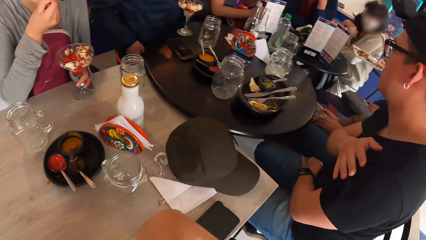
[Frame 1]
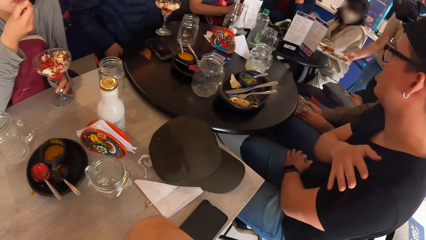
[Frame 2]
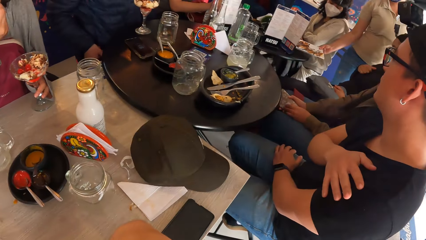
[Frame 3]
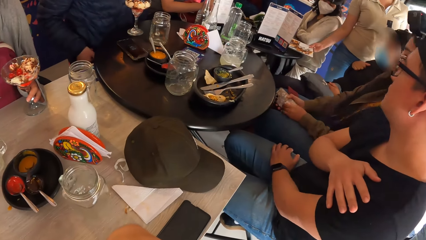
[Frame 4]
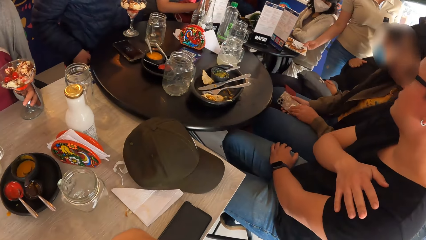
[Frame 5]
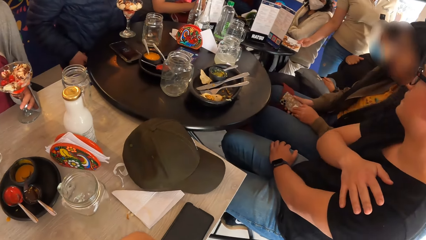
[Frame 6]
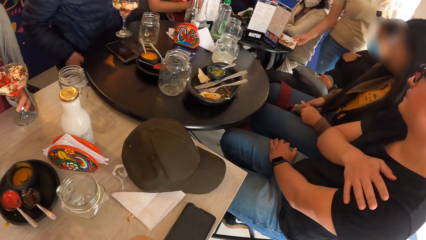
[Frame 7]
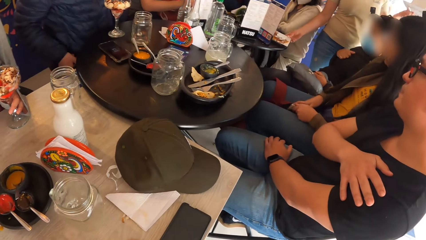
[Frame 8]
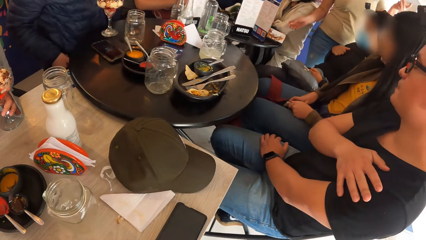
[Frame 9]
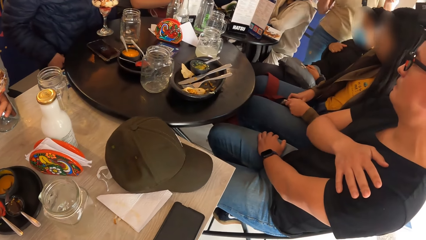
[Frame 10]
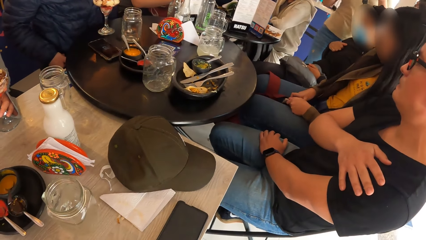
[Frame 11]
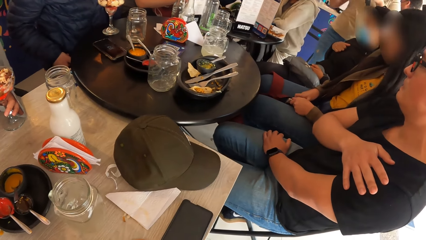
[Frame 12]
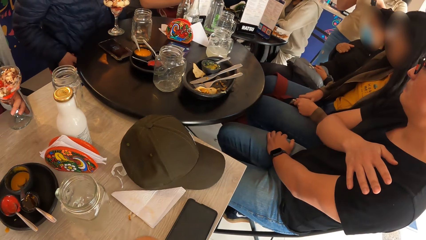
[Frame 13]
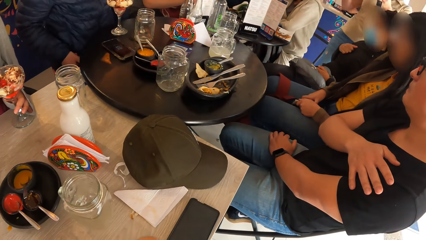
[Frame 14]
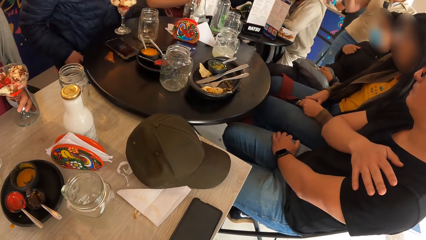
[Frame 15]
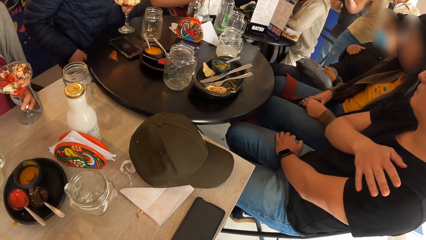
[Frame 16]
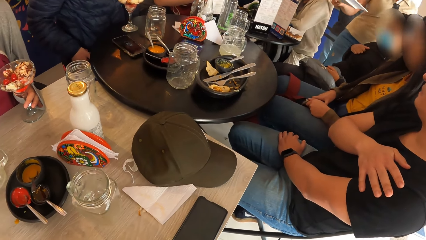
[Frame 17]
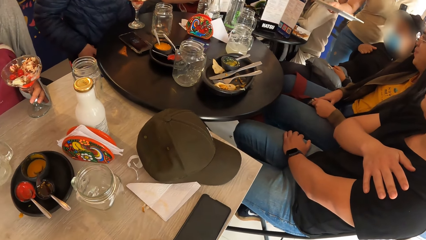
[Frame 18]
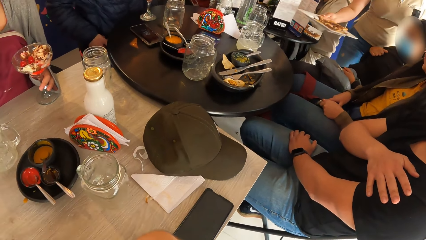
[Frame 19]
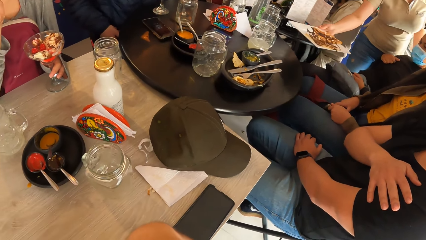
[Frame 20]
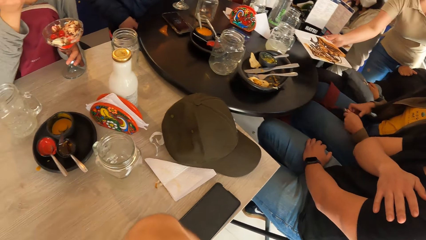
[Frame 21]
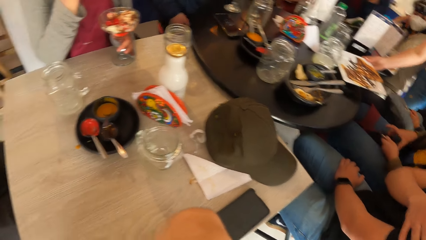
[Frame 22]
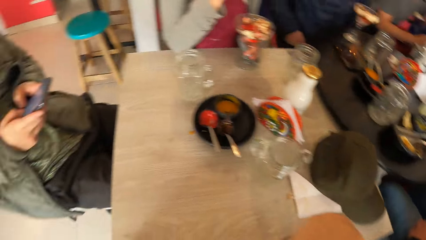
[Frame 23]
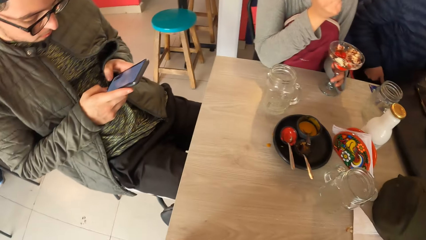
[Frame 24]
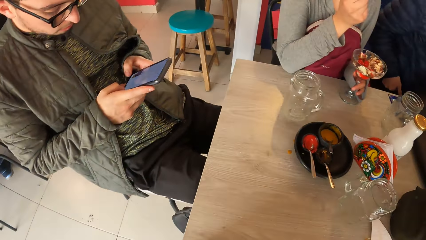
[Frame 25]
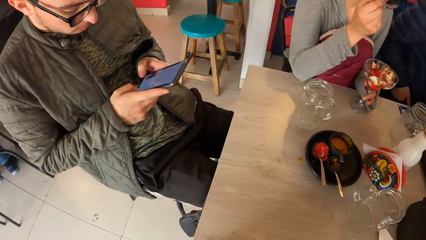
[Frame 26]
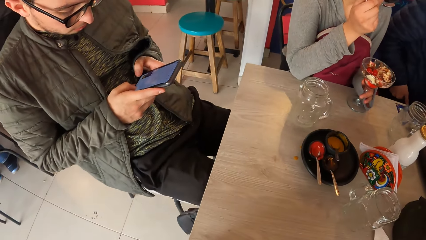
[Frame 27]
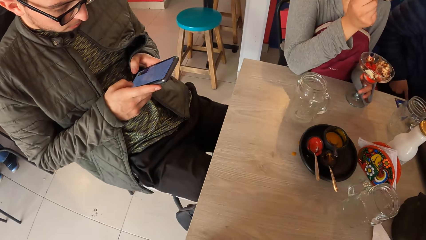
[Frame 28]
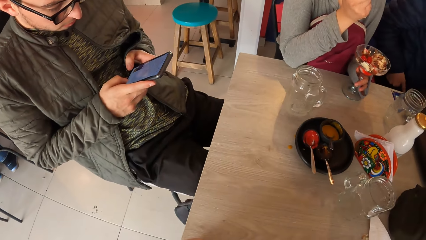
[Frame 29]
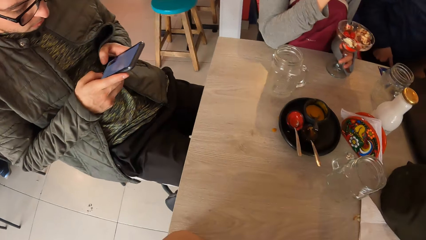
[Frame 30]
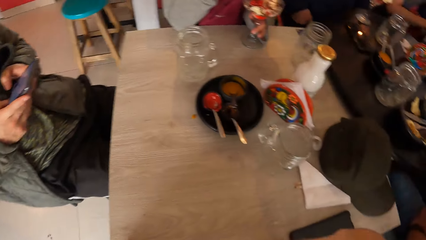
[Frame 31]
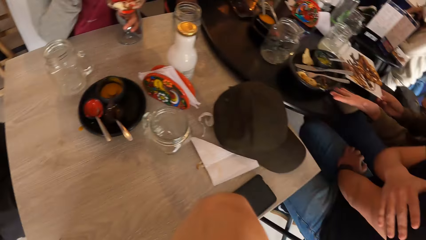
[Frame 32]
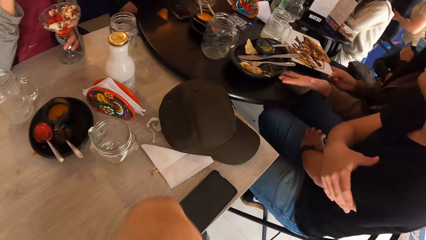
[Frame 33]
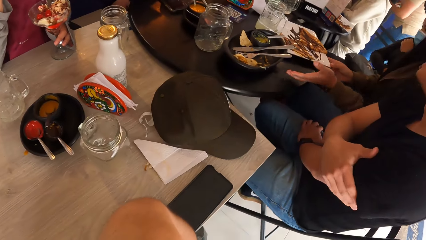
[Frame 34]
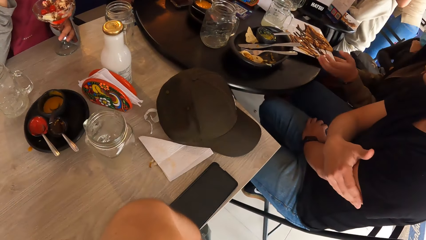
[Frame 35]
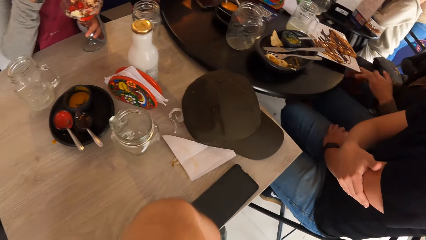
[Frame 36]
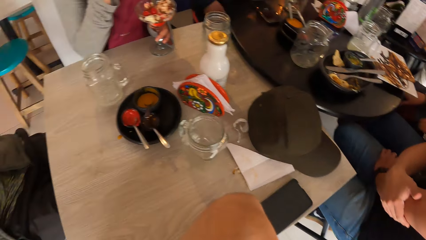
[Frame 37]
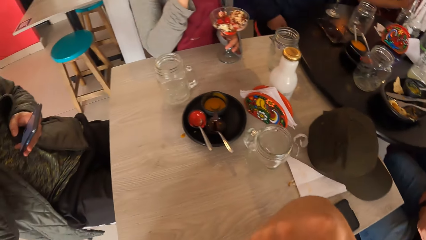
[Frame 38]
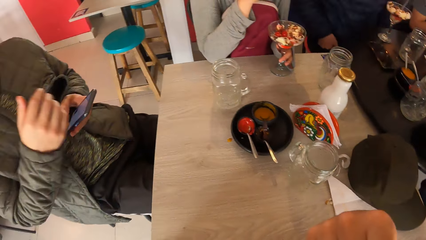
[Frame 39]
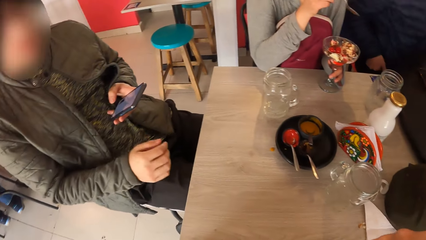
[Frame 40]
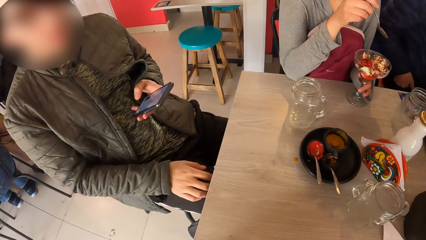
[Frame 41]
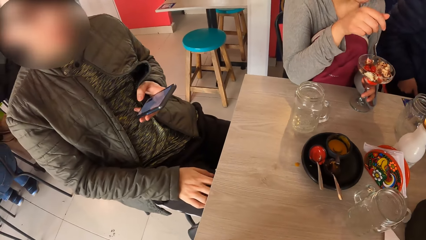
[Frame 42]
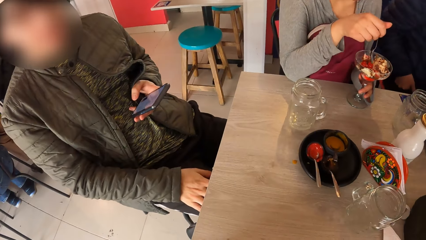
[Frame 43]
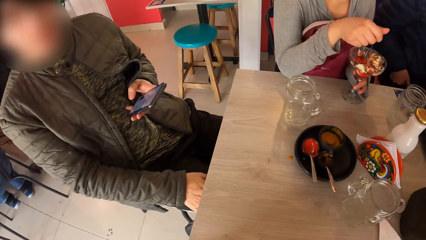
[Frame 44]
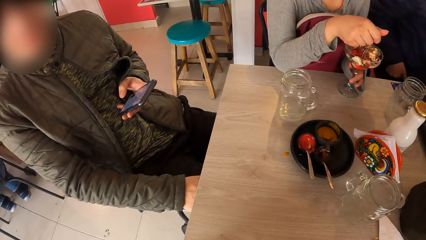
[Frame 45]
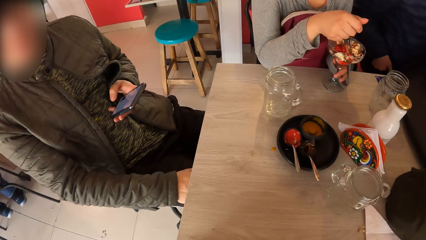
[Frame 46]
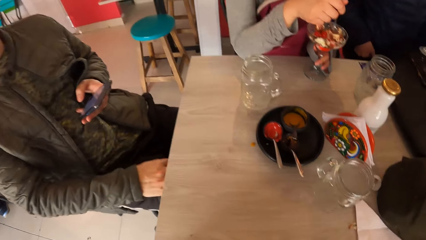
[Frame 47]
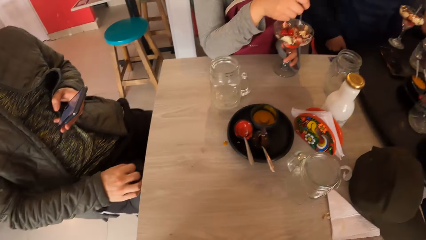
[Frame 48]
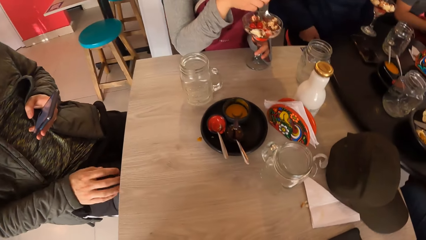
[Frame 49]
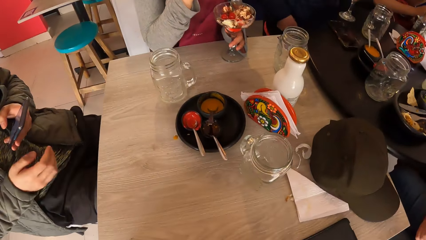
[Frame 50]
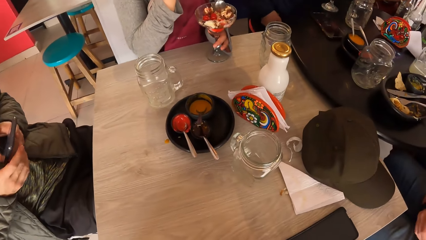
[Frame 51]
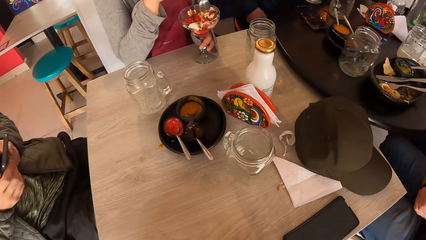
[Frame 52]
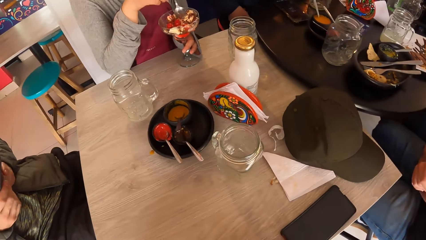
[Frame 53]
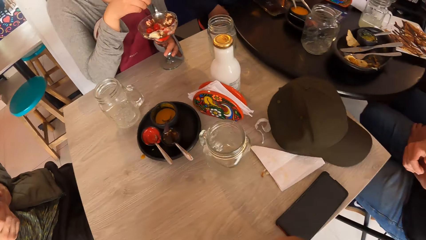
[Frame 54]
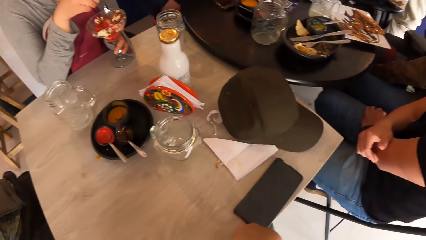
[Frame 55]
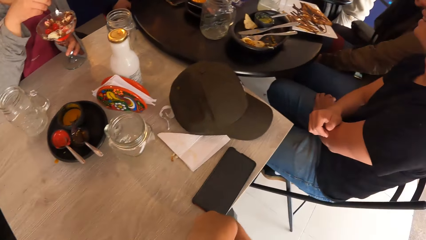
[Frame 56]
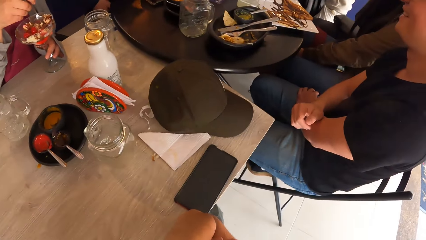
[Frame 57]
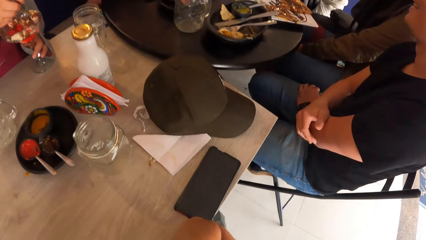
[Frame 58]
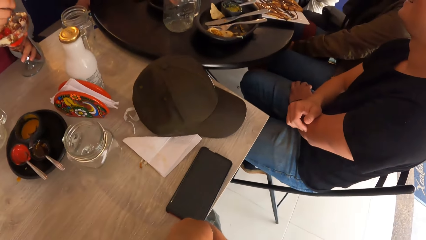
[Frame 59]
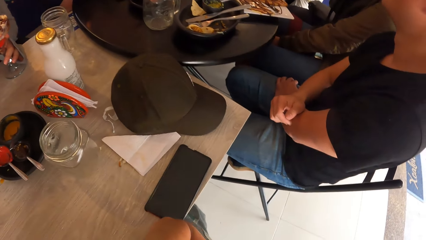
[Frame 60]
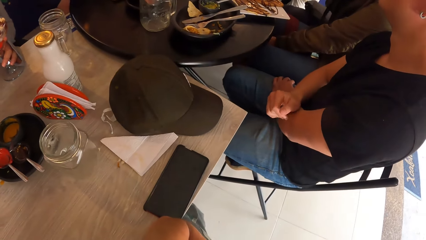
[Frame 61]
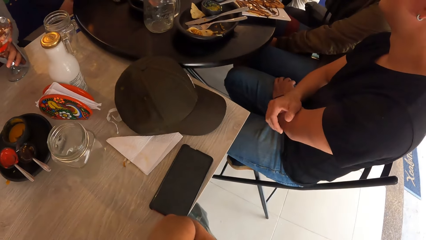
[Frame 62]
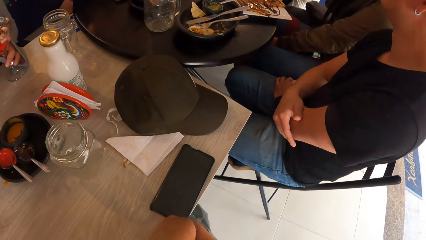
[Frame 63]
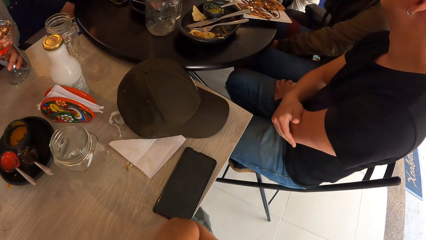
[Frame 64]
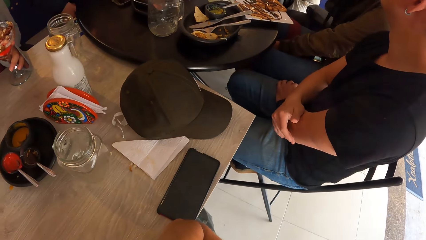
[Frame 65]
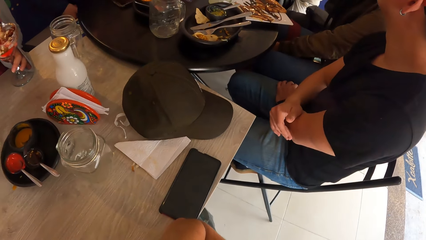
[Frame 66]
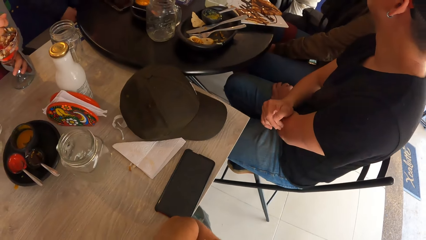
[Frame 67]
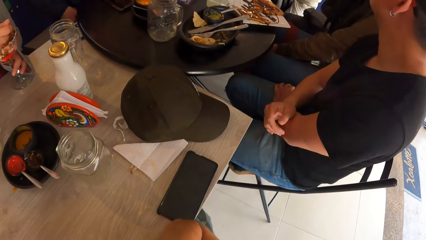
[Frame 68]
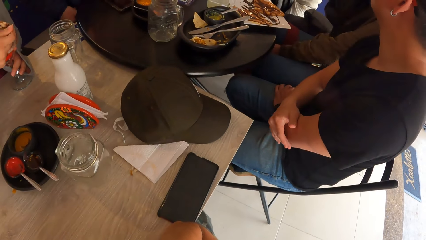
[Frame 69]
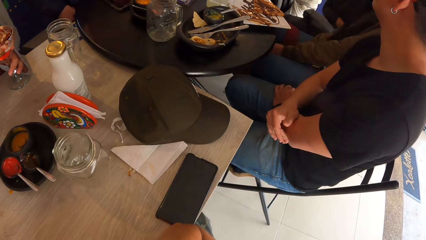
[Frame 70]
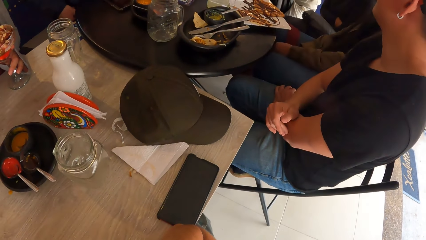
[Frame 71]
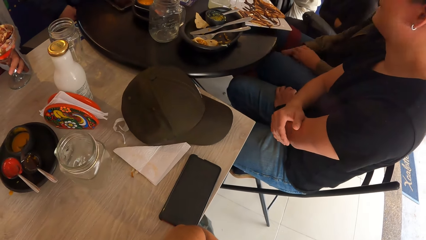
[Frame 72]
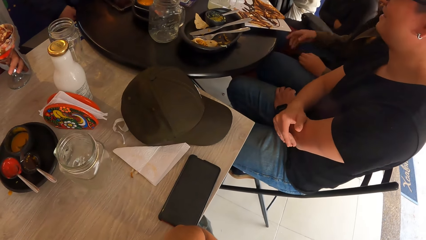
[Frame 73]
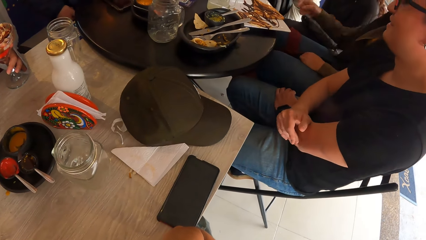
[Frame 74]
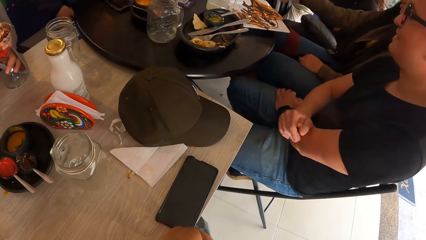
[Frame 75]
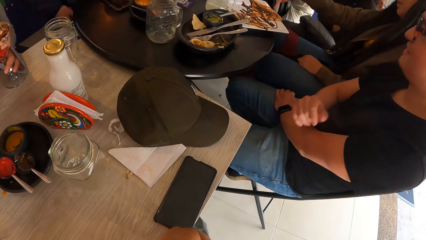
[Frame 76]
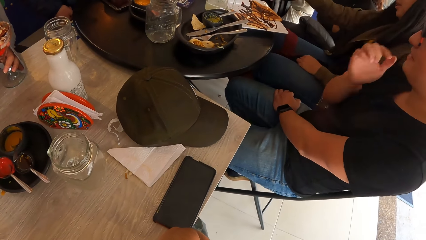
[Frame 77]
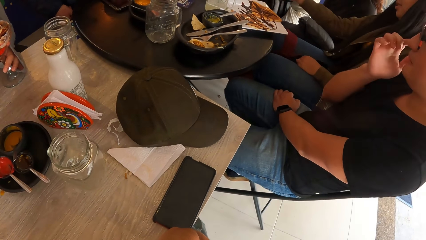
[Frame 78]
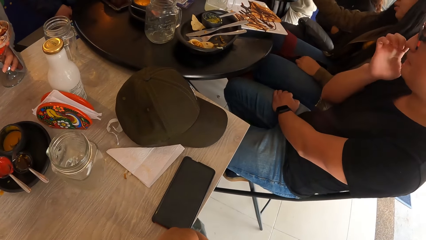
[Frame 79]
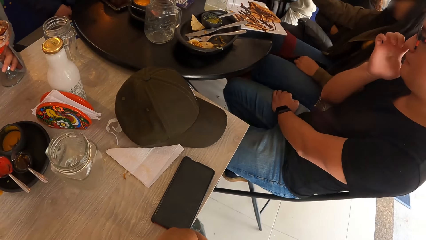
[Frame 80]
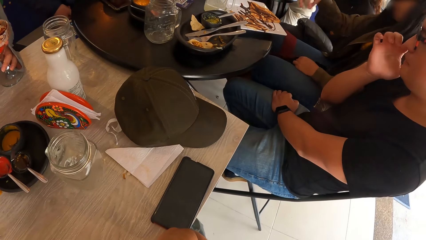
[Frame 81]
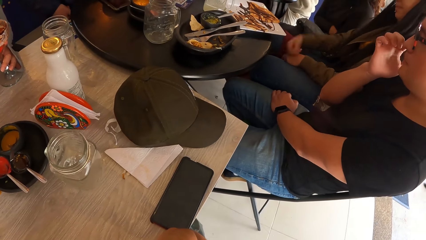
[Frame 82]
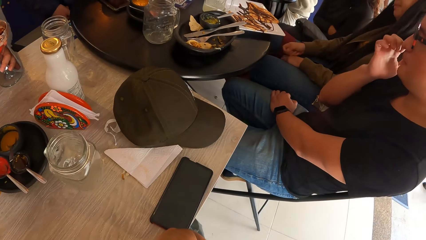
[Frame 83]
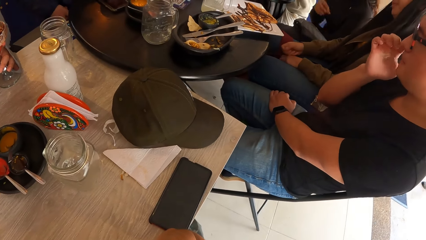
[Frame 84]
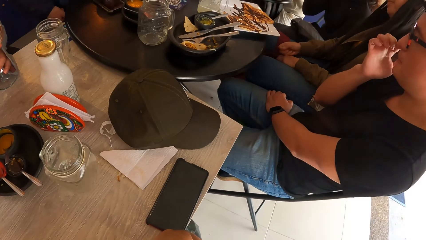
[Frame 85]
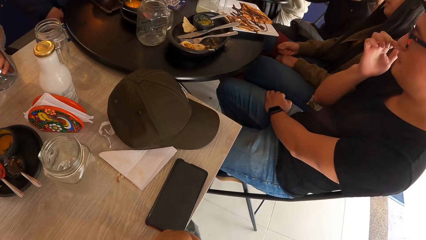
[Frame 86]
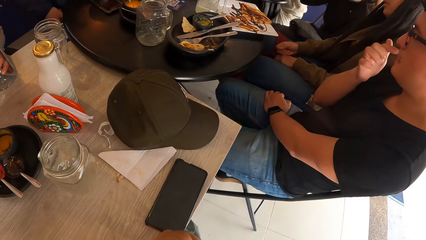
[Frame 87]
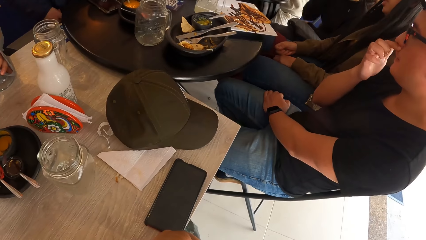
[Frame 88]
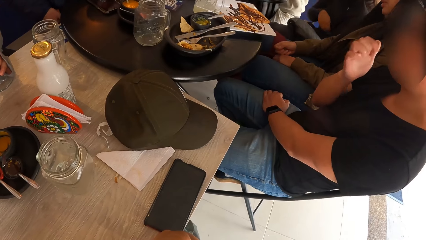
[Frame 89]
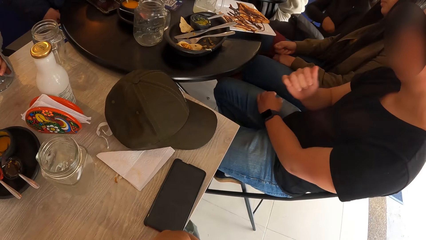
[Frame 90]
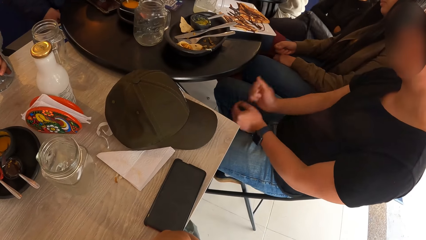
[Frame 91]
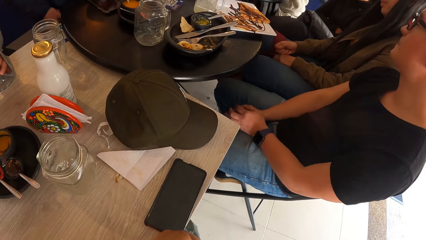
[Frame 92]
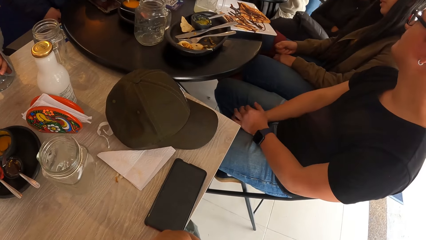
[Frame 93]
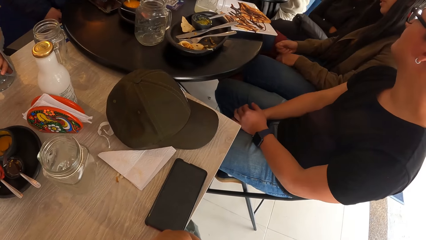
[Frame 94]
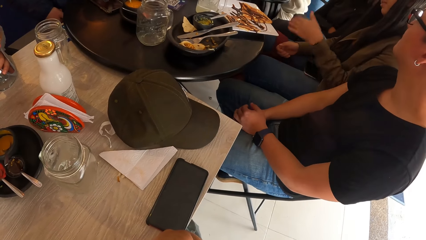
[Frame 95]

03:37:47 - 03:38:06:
The camera wearer looks down. A person holds the phone with the left hand. The camera wearer looks down.
